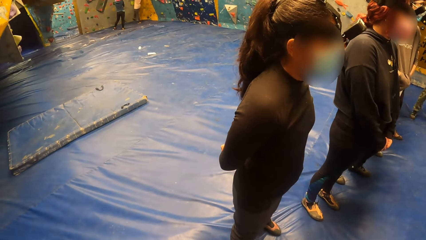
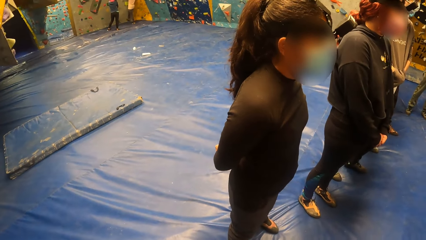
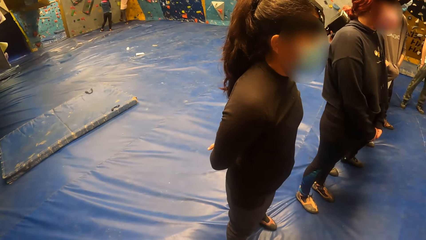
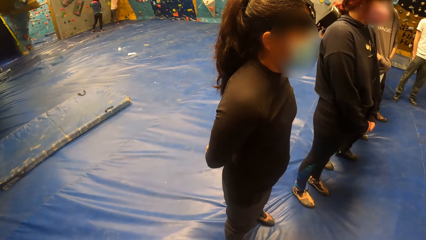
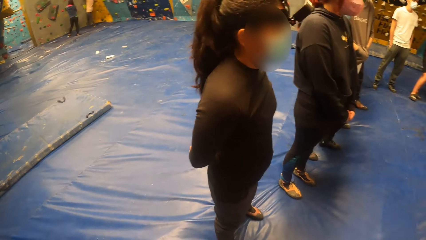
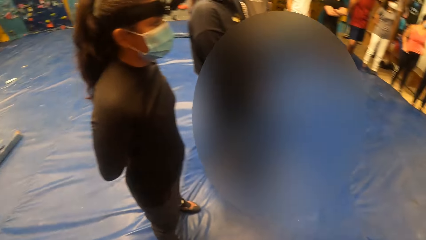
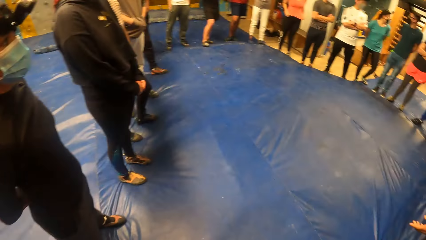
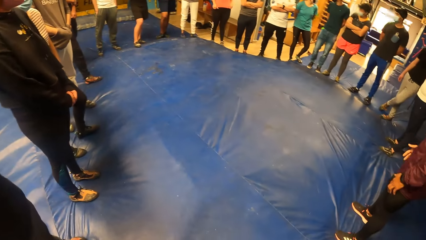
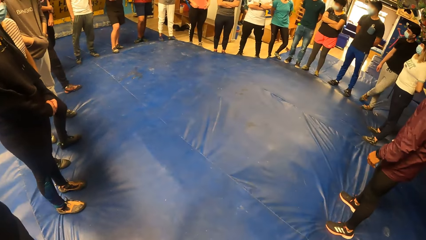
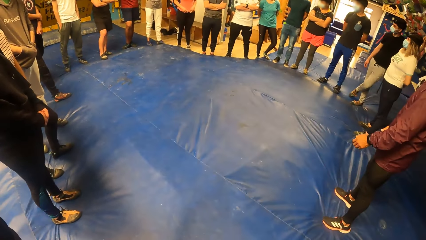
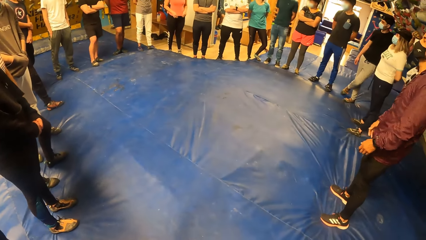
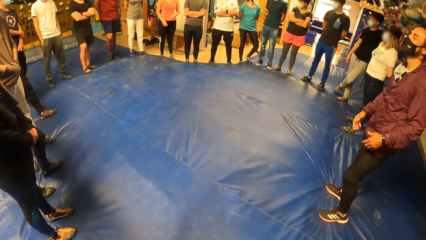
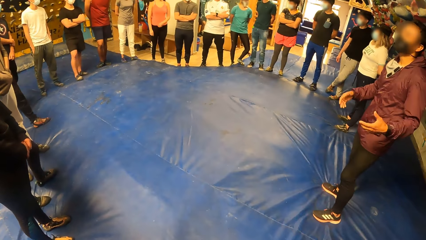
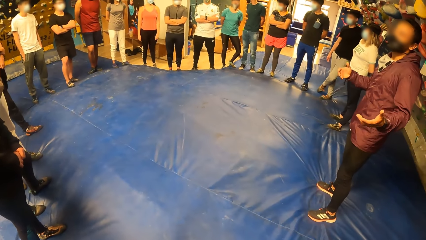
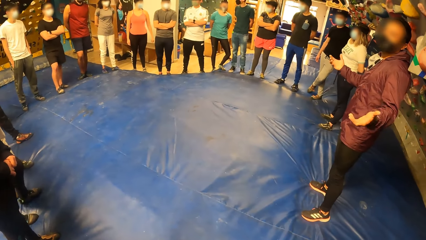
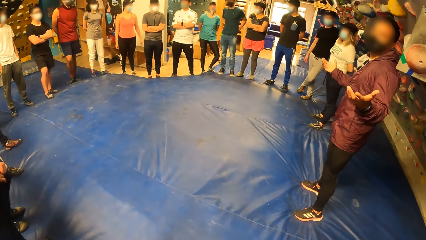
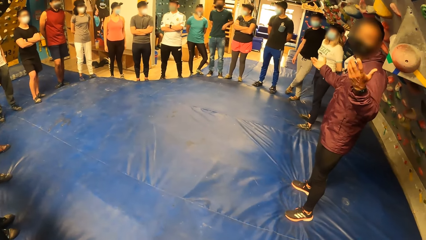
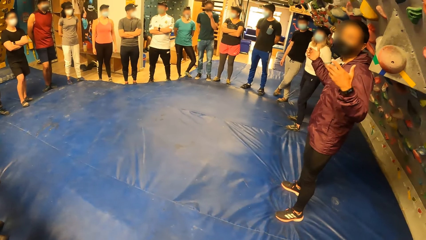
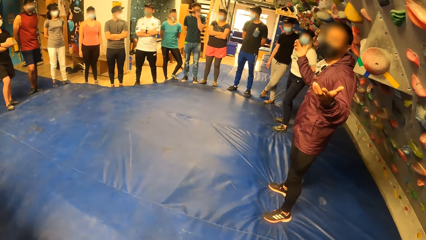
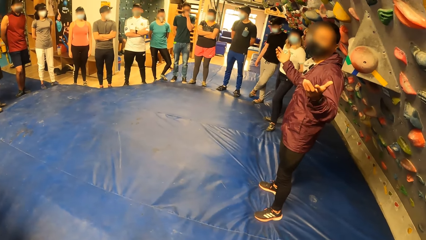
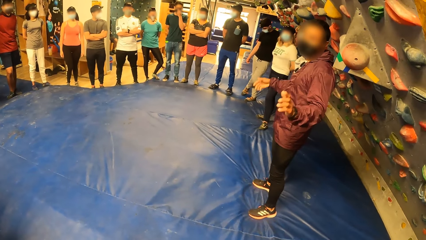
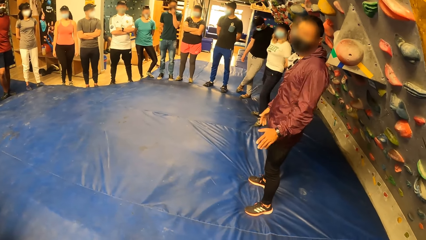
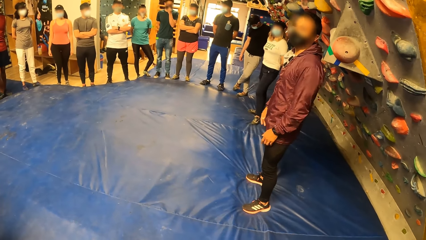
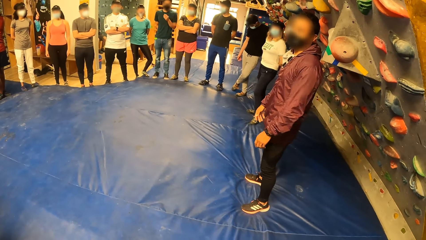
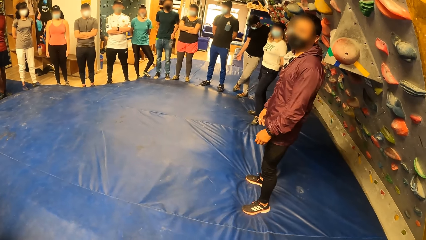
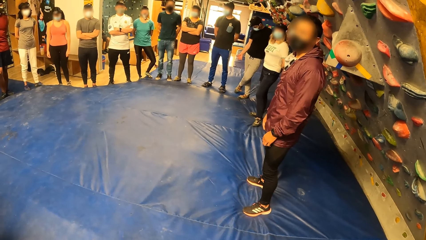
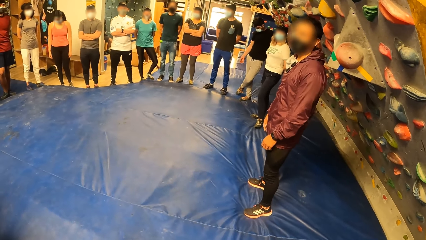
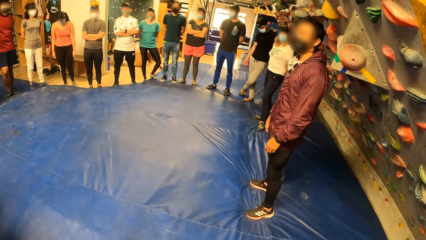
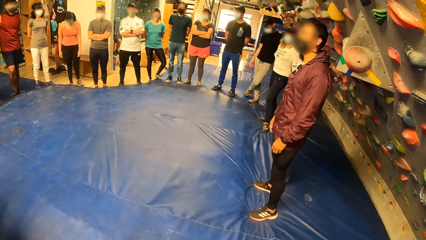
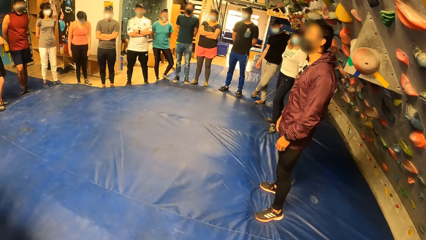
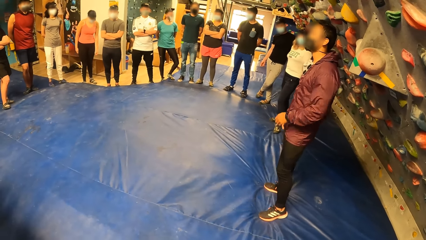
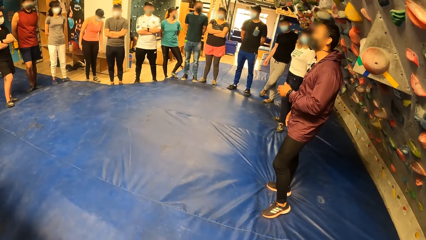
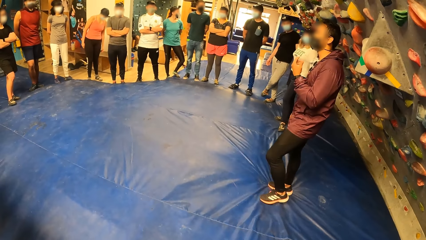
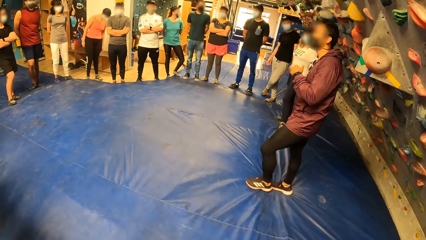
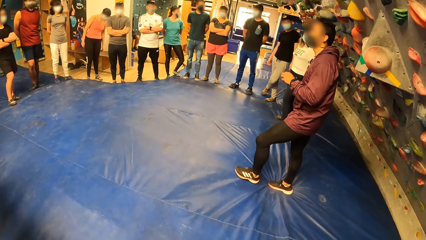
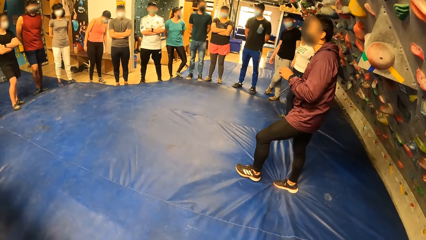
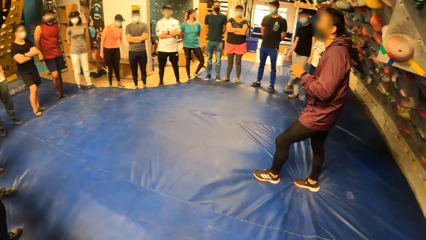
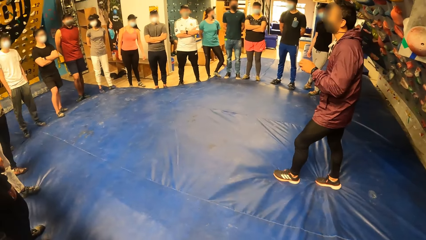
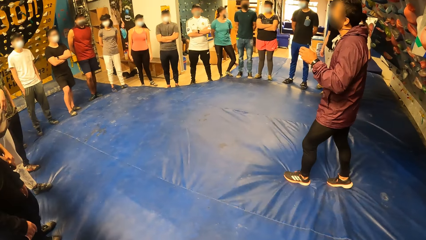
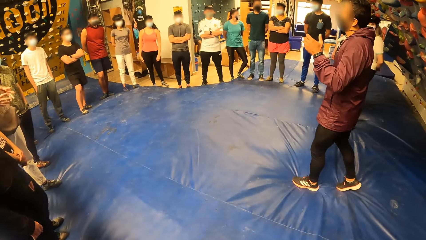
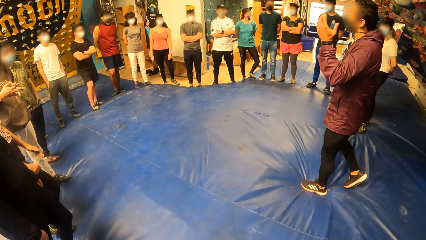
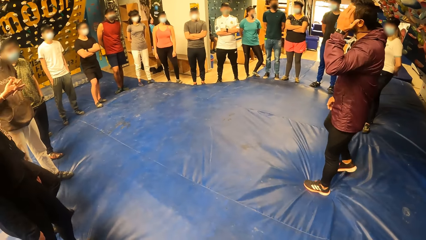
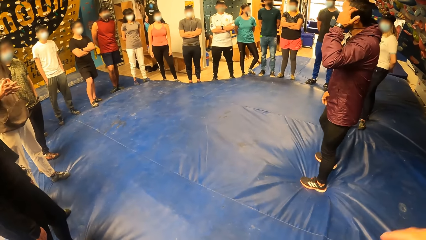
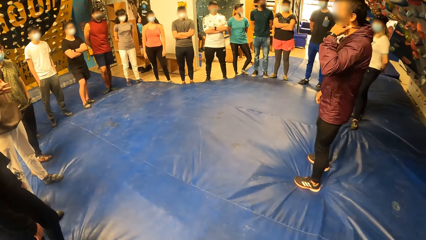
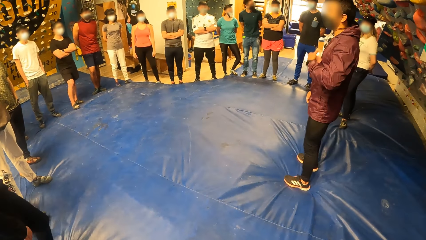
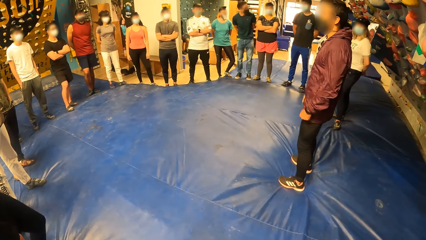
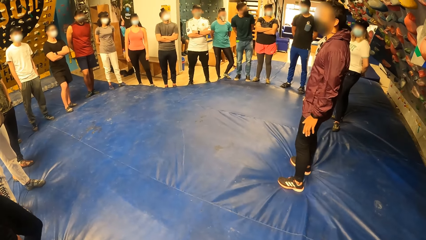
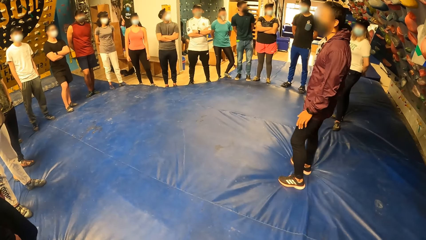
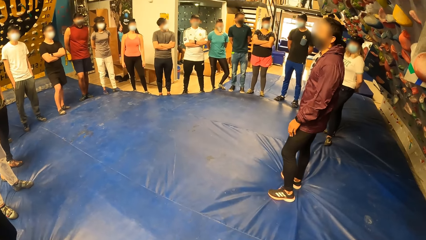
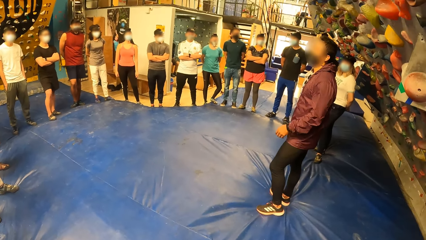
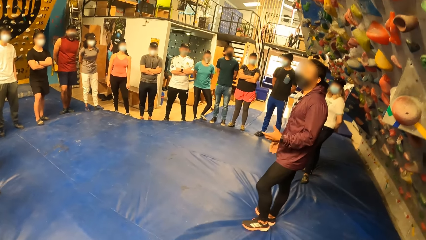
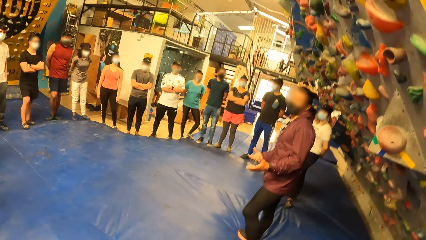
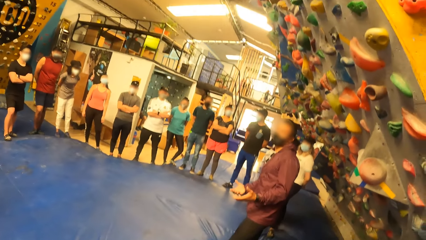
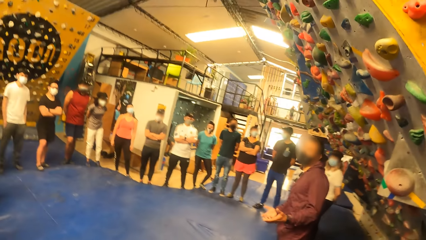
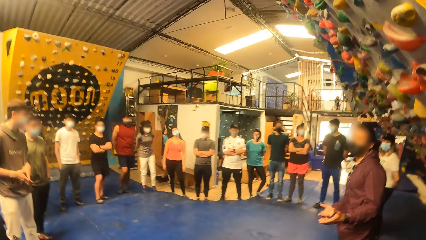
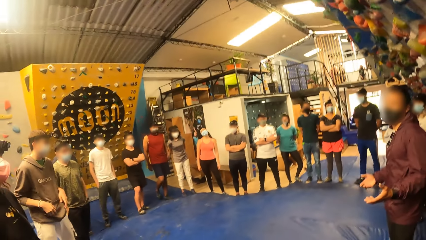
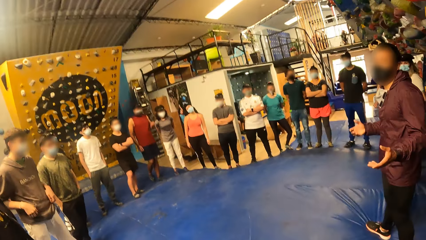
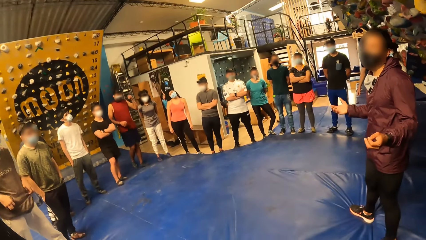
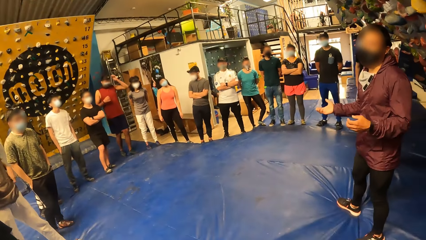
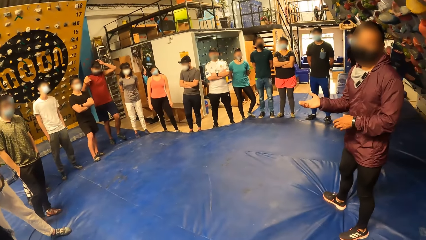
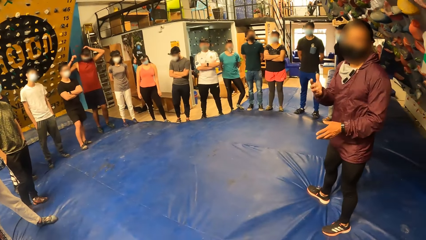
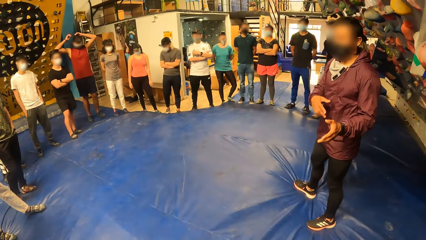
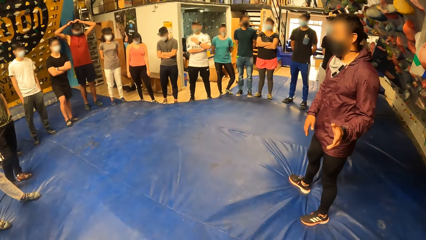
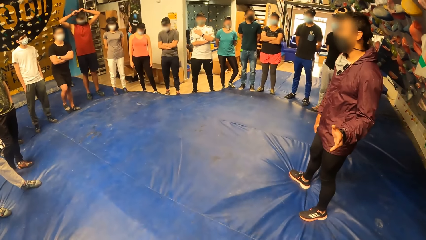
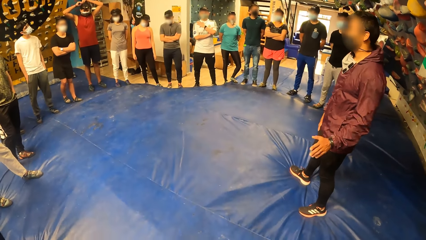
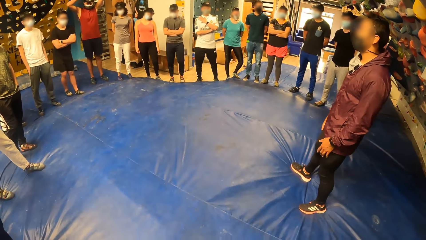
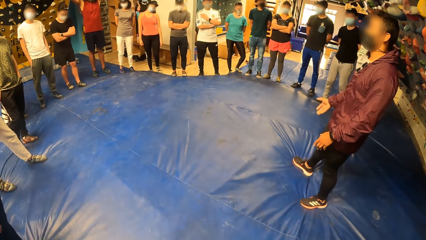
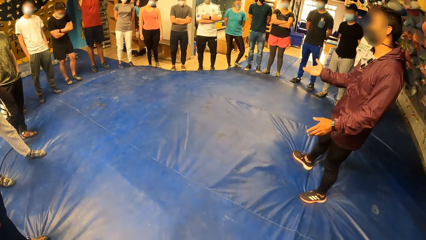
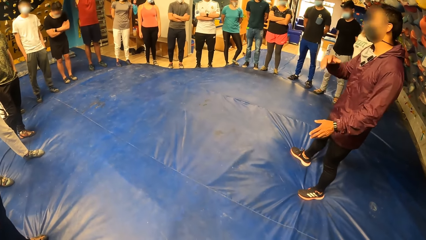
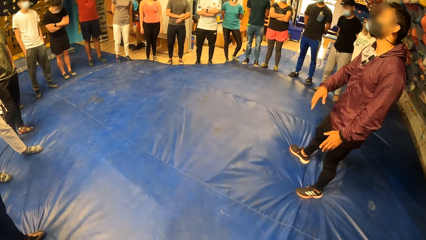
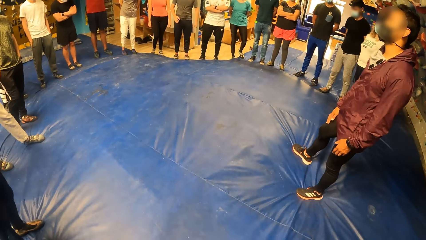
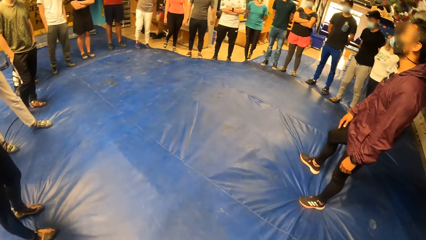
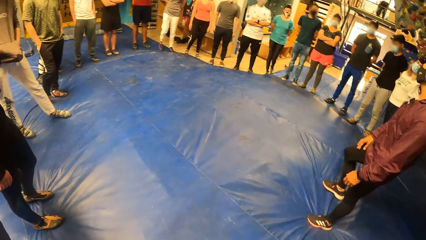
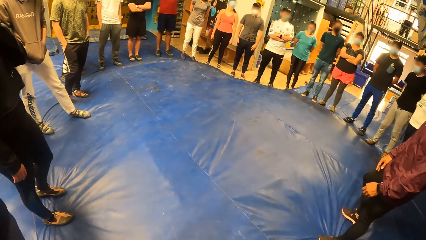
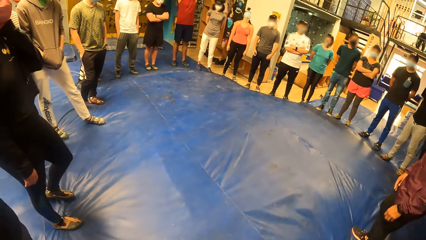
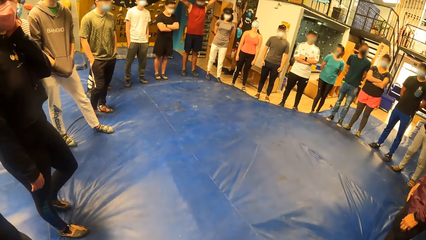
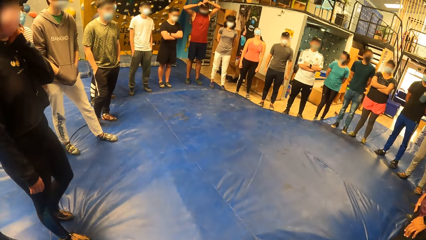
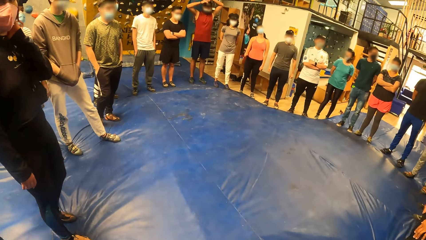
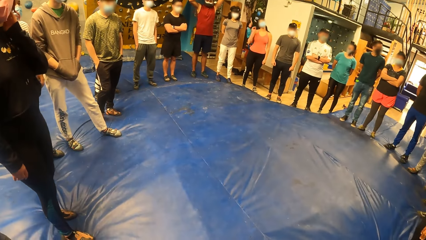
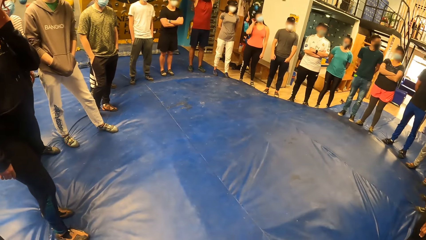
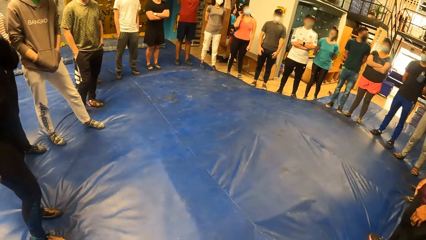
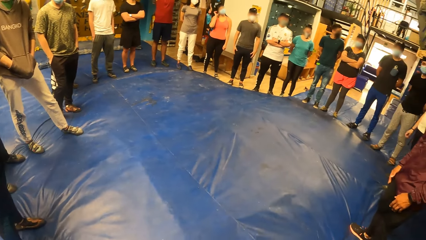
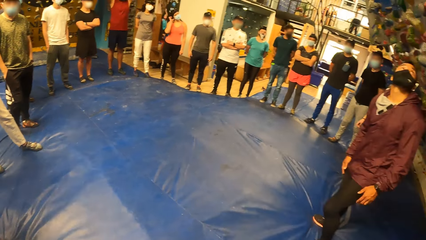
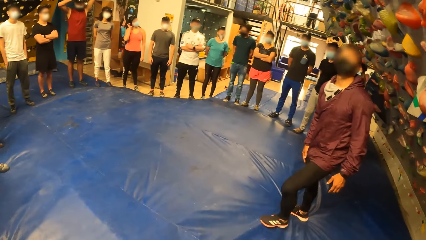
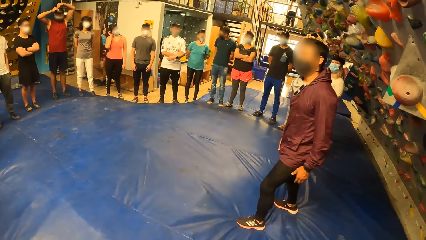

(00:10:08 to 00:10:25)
The camera wearer points a finger. They look around.
